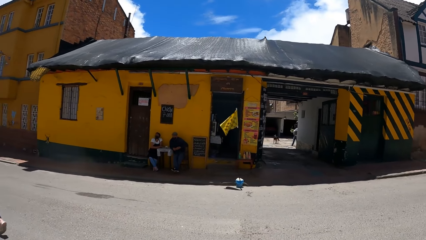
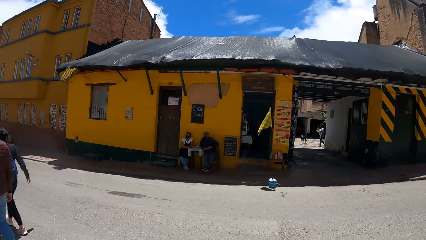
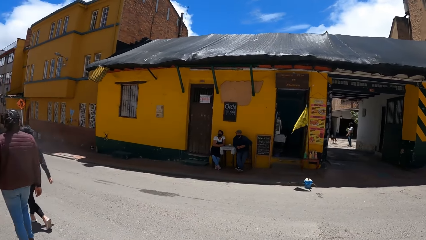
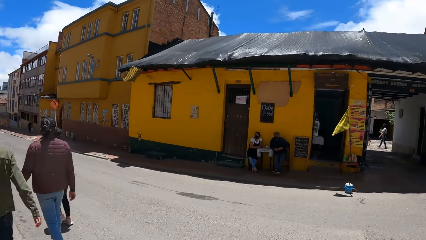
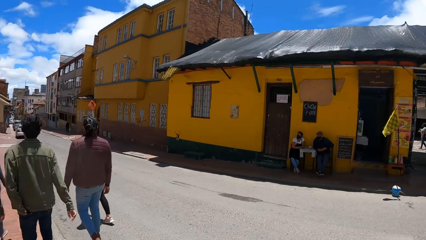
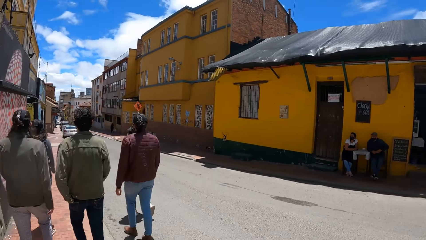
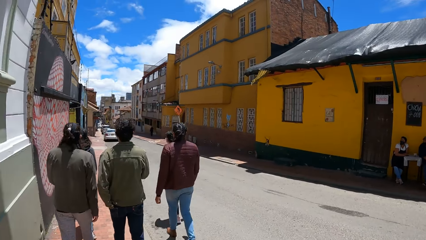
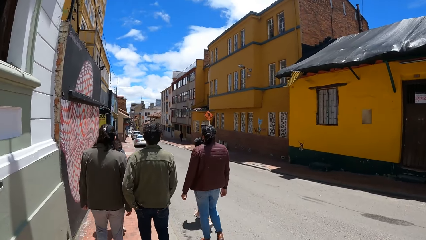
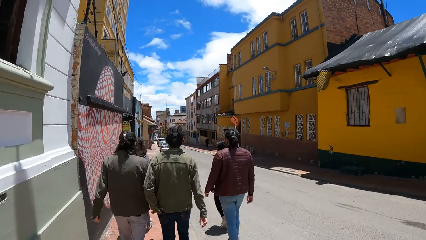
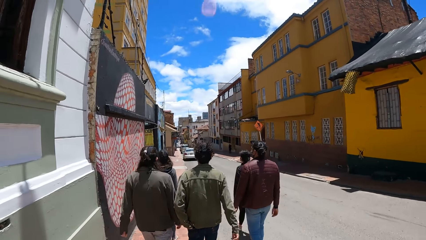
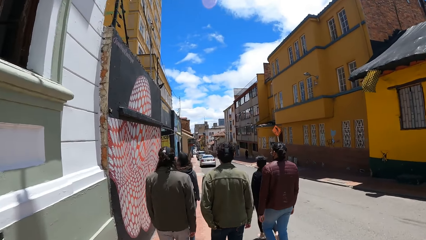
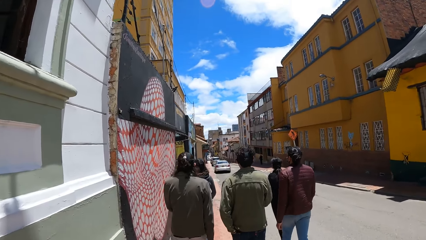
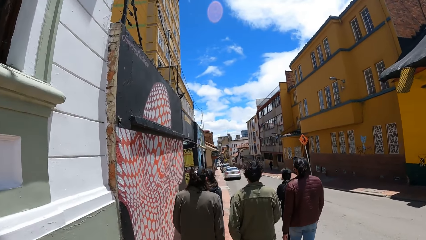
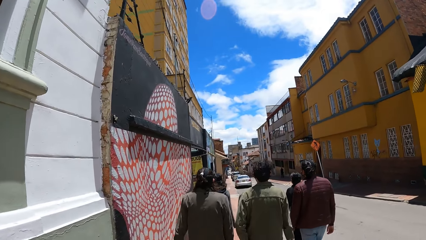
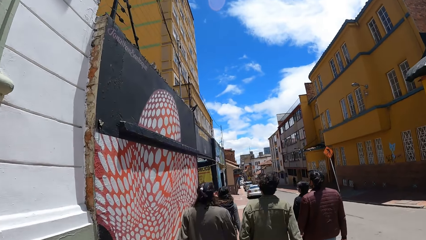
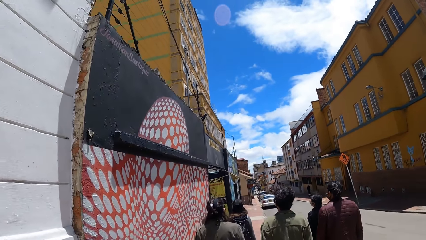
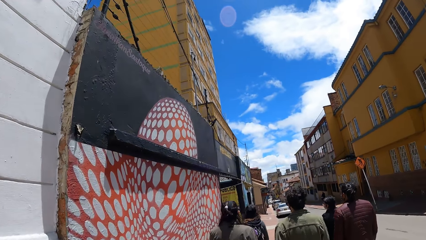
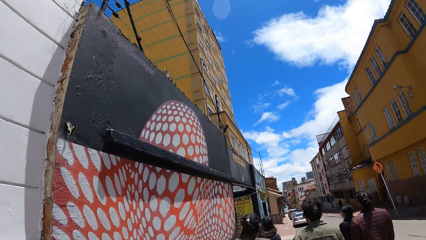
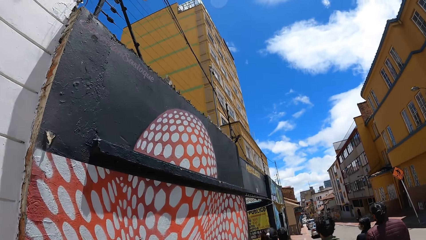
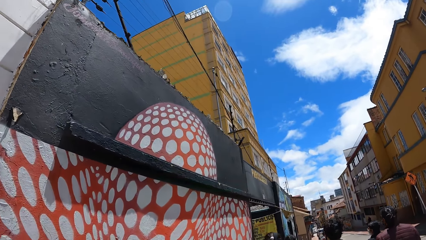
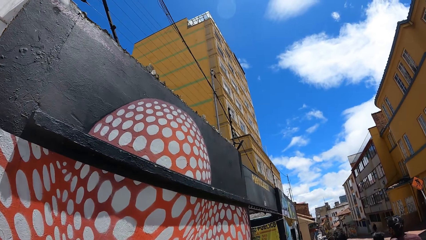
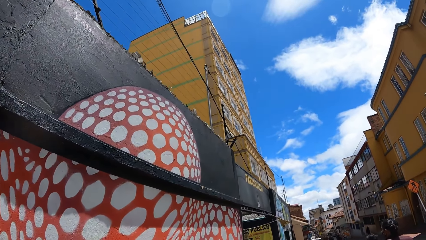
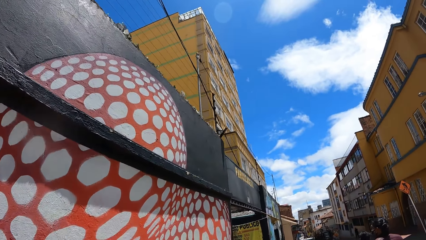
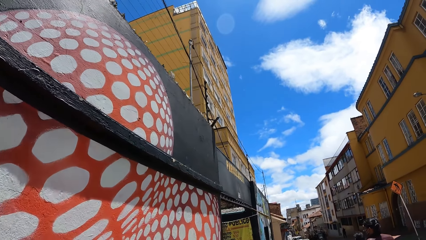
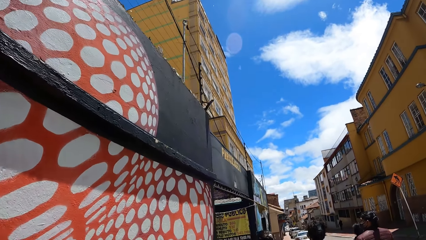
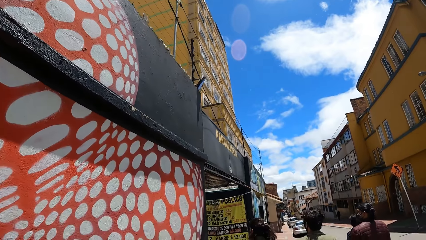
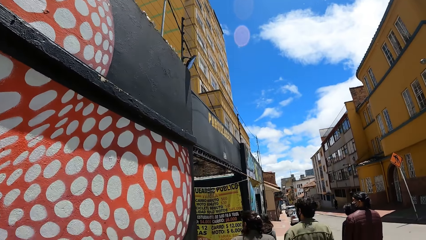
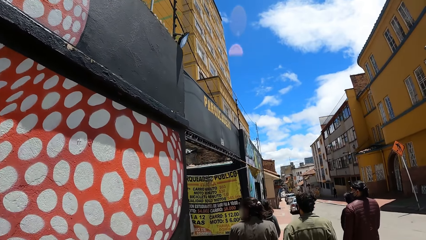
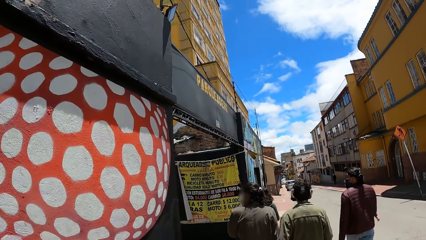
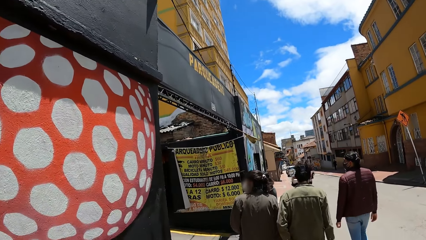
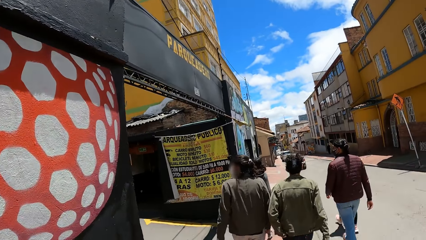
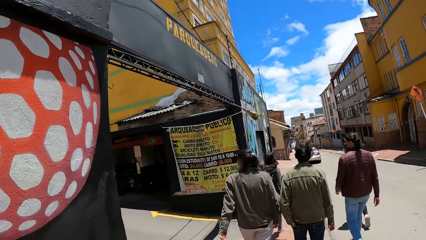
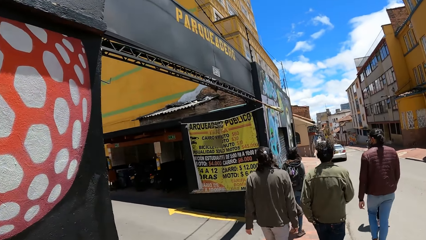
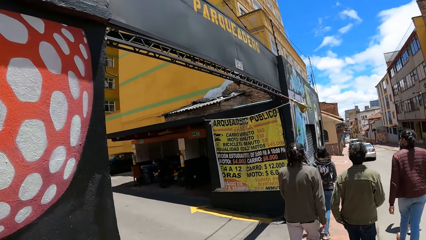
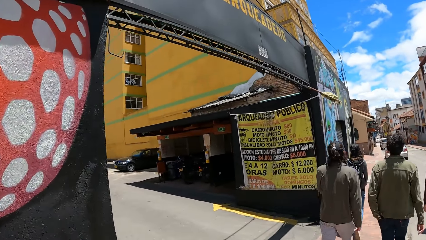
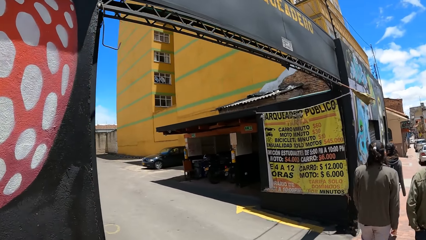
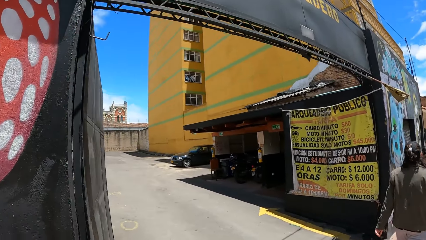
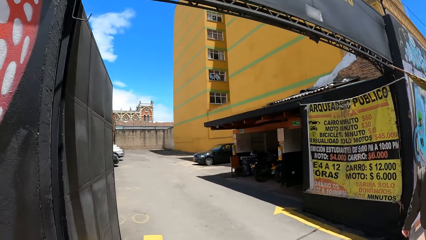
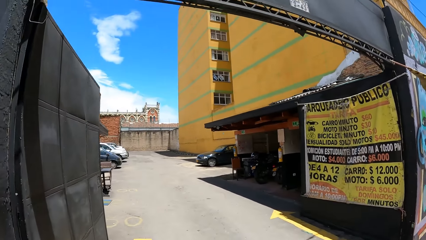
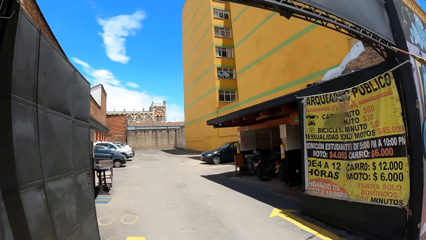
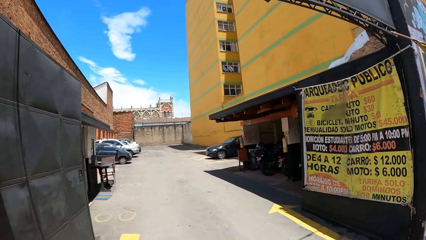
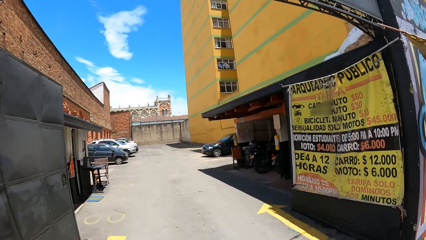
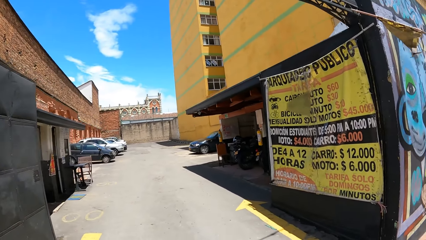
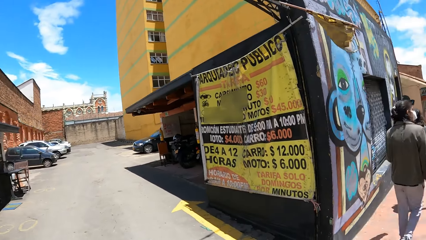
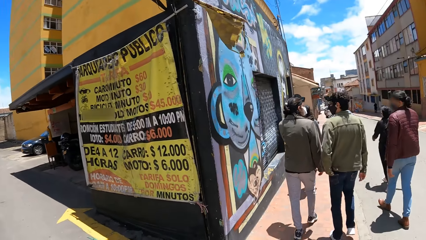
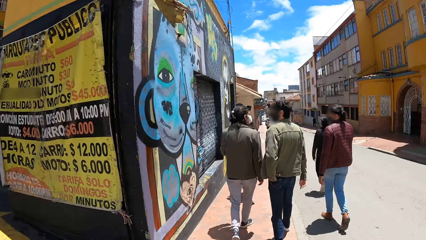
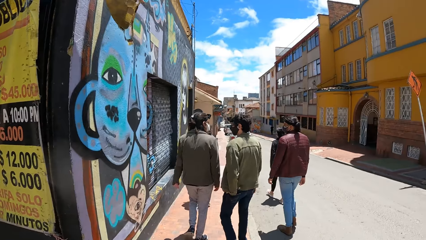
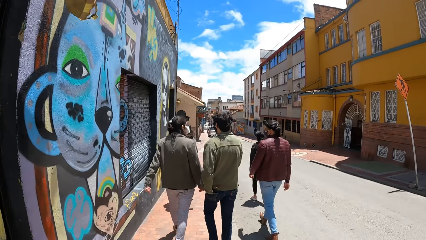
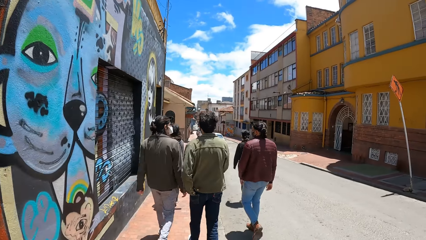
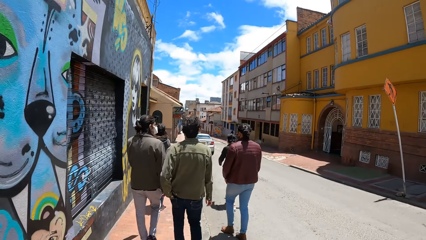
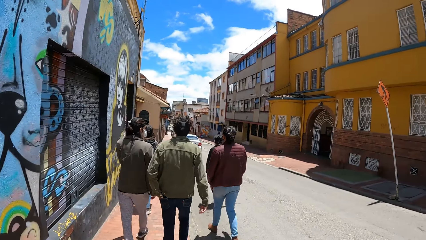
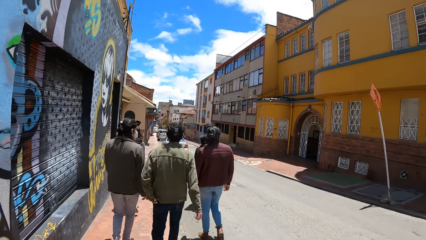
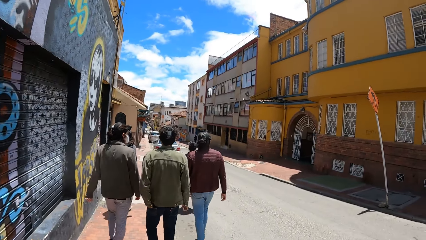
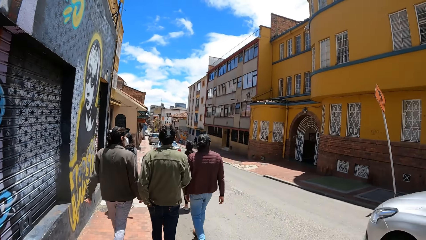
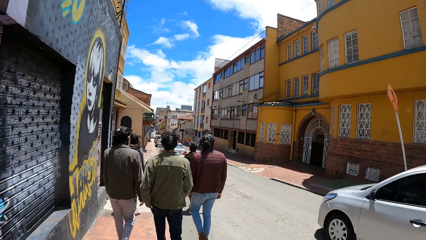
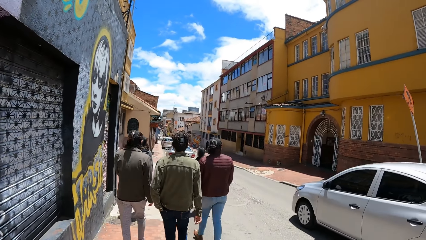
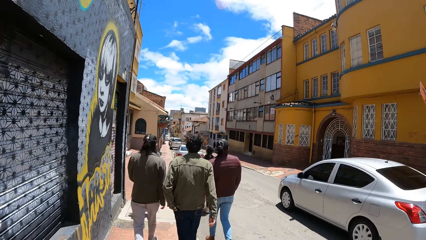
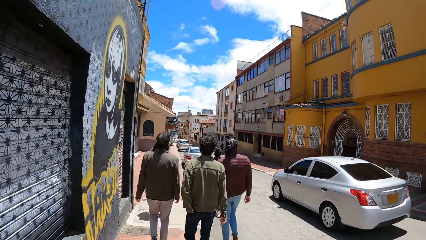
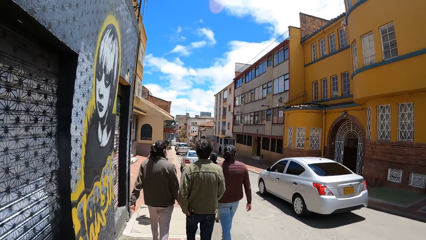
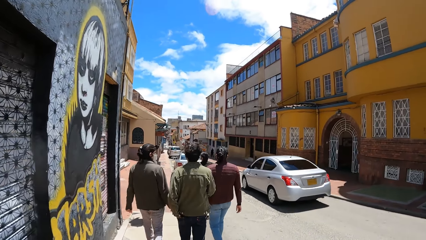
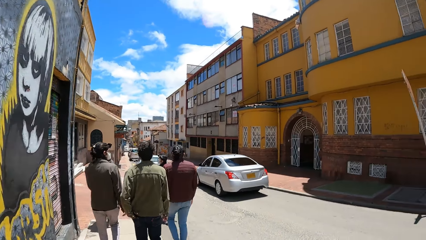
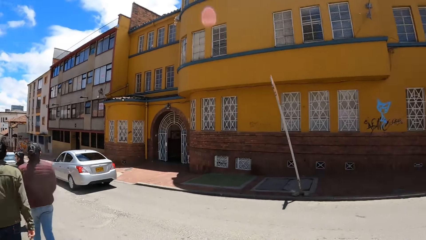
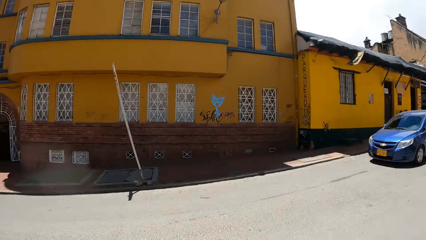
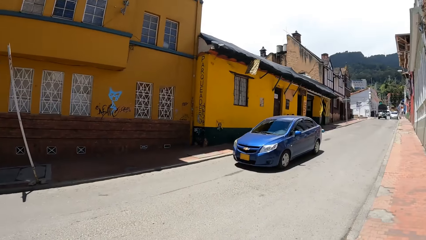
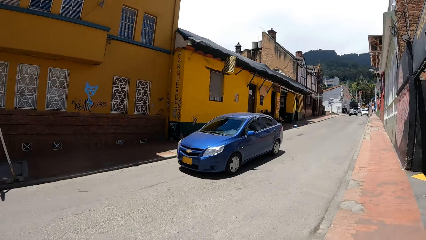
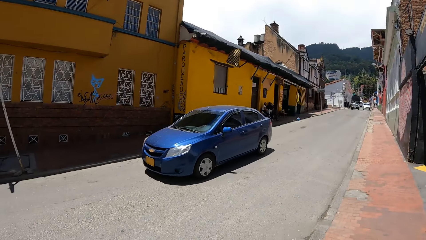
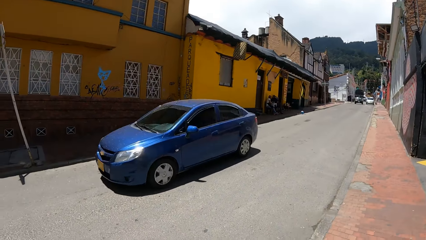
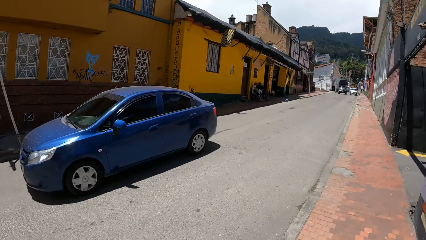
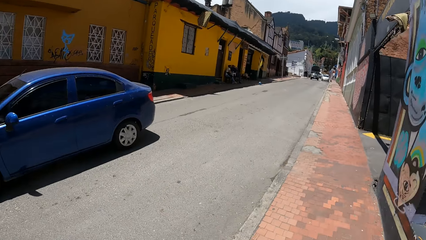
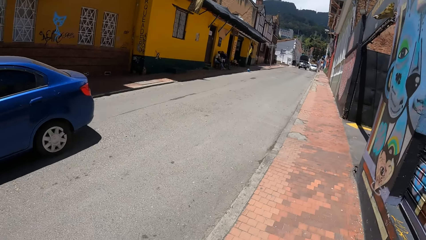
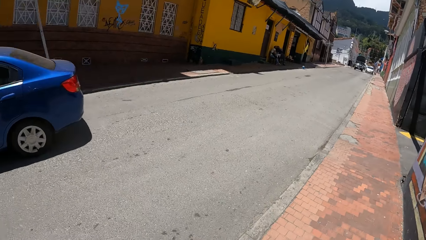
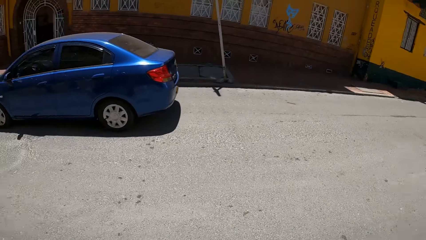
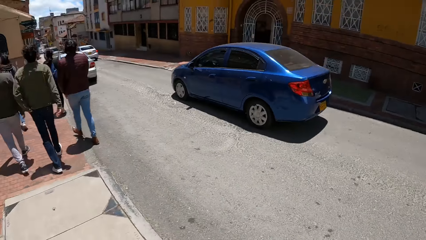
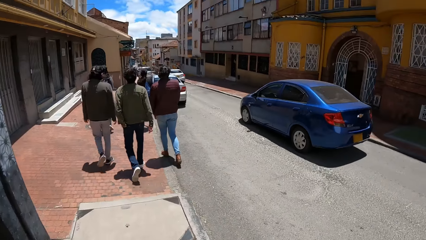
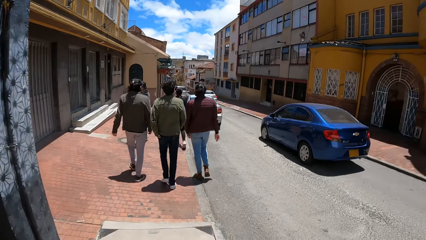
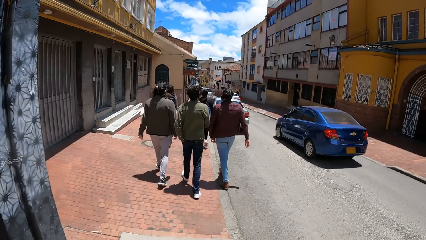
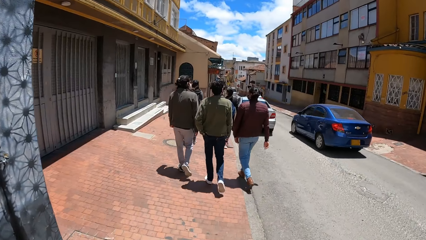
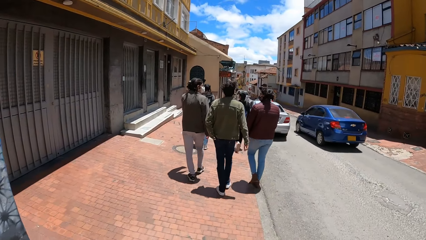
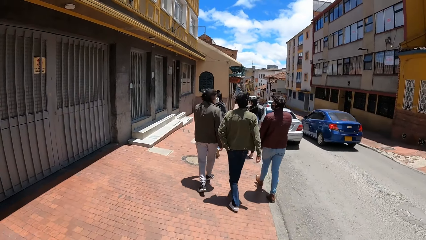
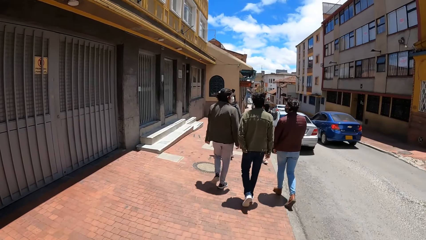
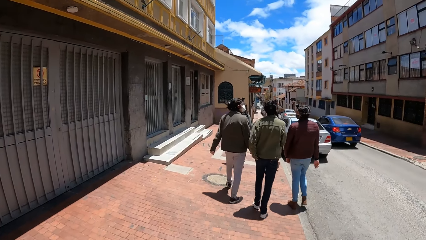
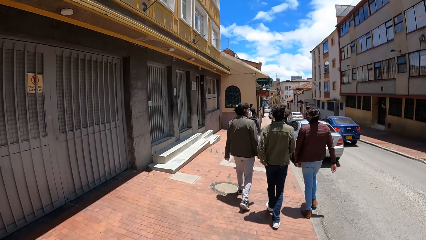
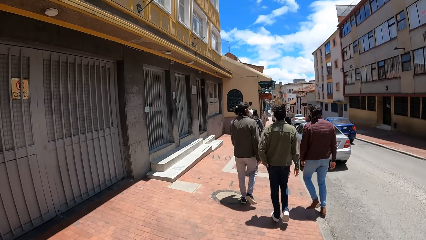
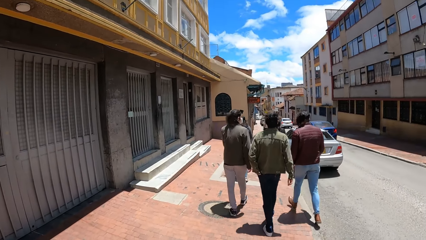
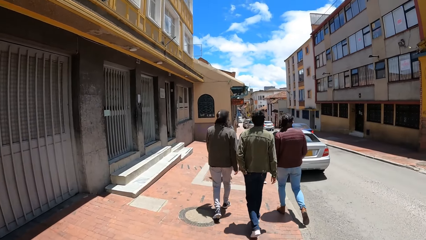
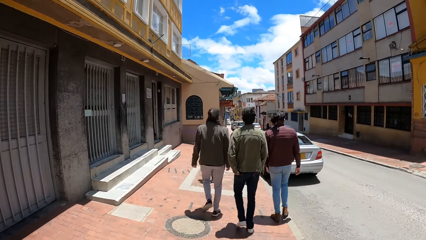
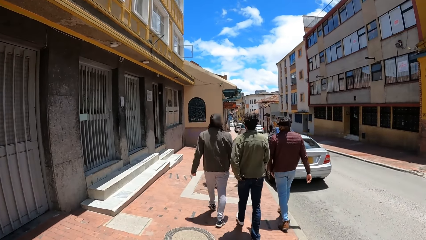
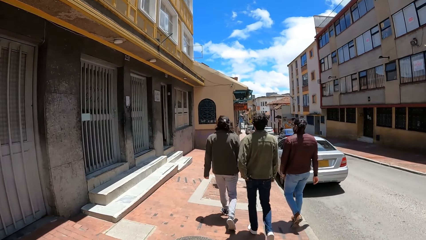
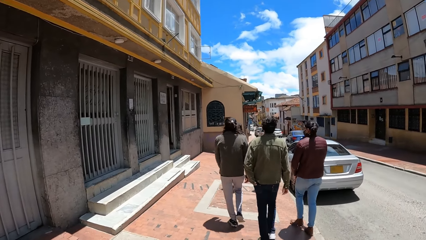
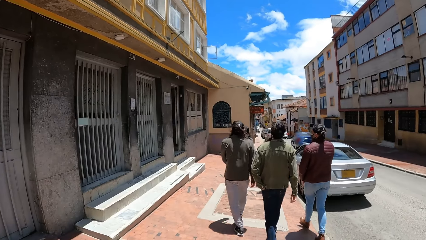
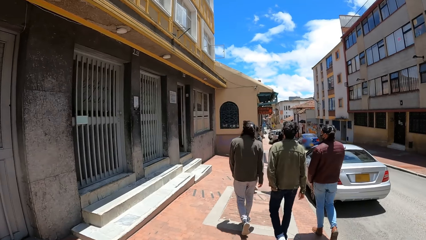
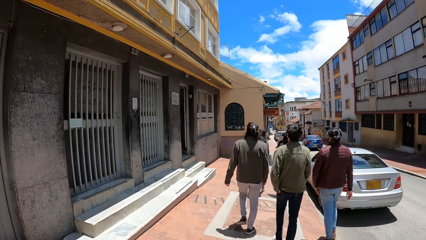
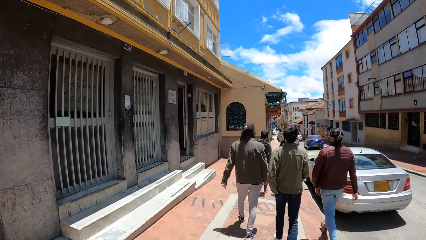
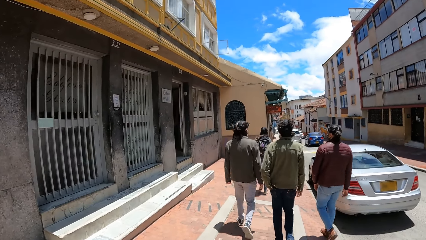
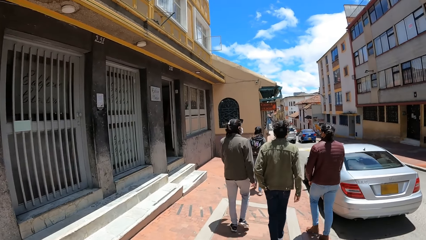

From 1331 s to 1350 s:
An ash-colored car drives past the camera wearer on the motorway. A blue car drives past the camera wearer on the motorway.
